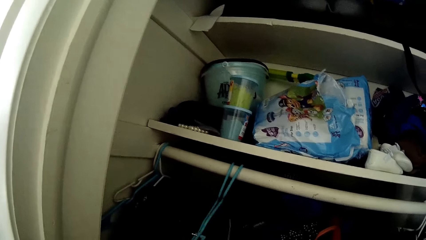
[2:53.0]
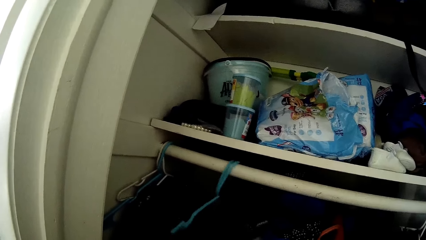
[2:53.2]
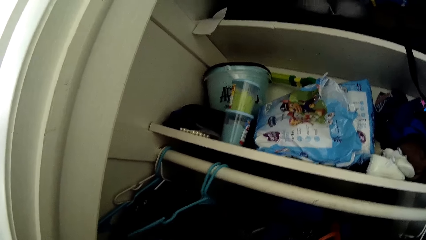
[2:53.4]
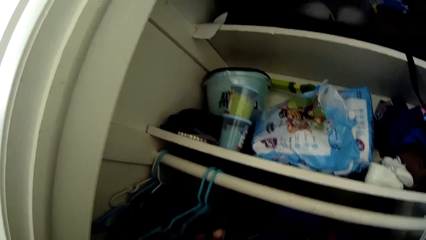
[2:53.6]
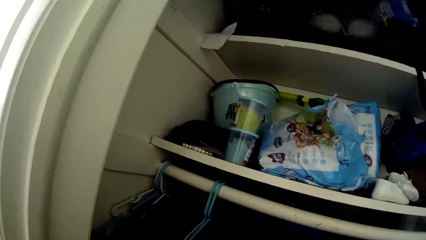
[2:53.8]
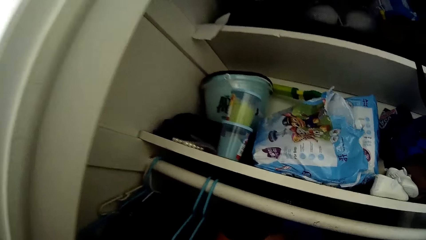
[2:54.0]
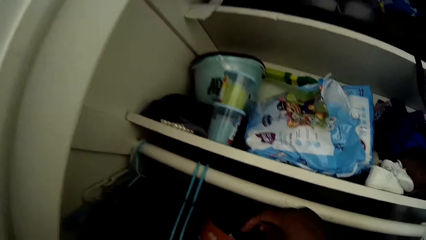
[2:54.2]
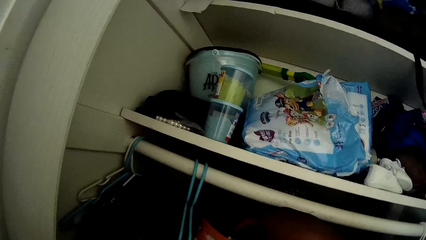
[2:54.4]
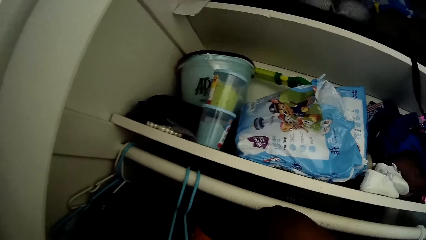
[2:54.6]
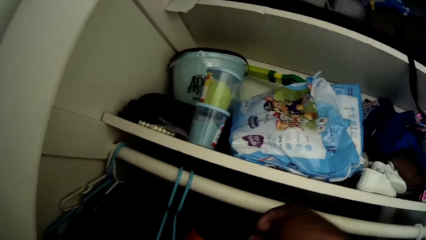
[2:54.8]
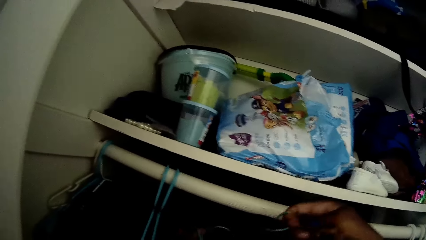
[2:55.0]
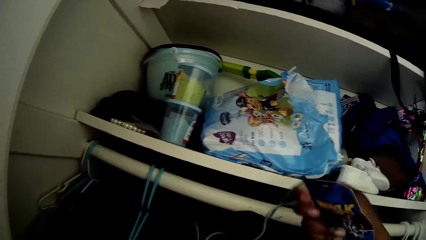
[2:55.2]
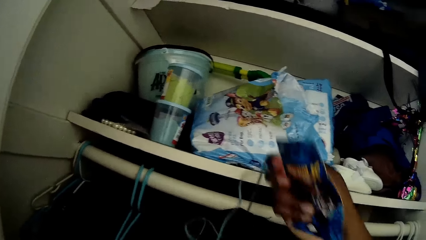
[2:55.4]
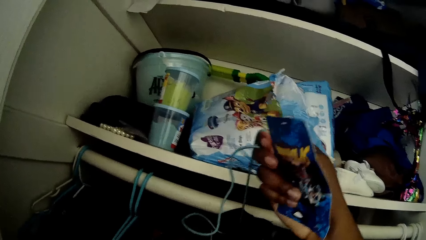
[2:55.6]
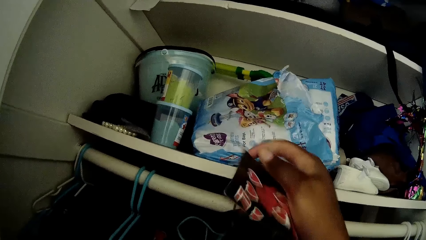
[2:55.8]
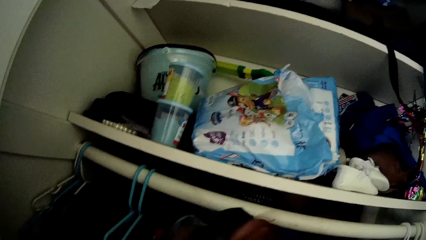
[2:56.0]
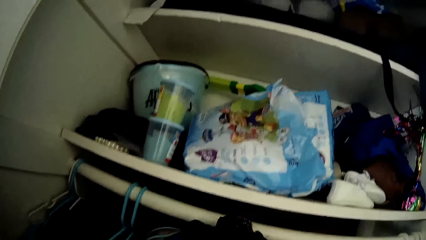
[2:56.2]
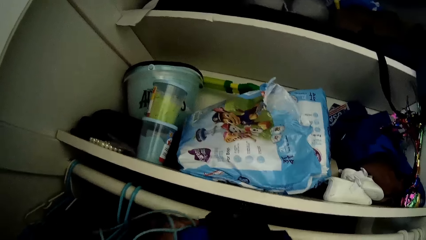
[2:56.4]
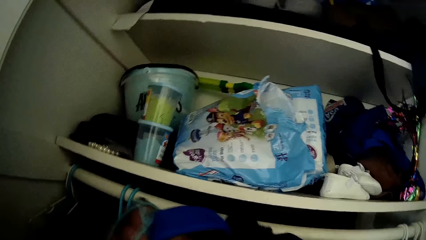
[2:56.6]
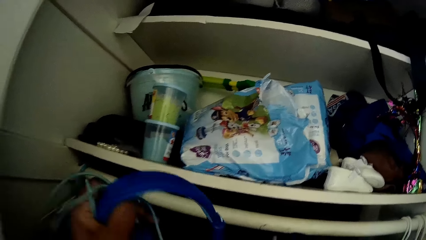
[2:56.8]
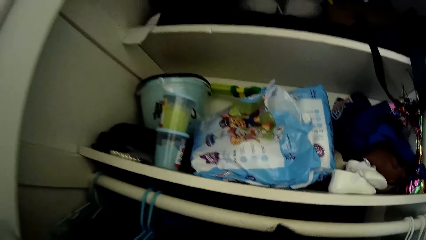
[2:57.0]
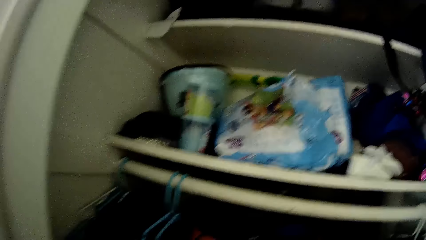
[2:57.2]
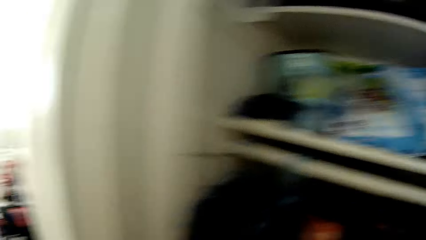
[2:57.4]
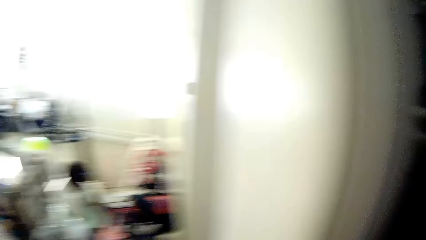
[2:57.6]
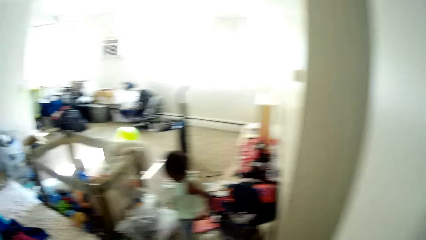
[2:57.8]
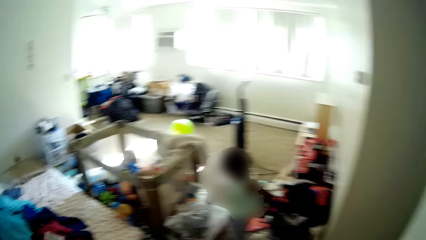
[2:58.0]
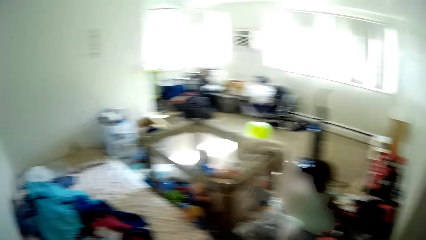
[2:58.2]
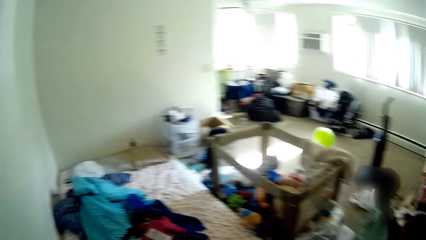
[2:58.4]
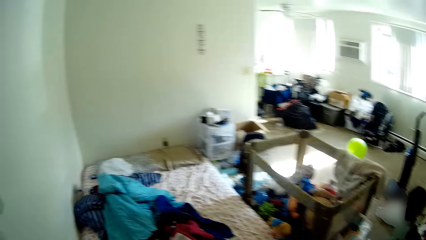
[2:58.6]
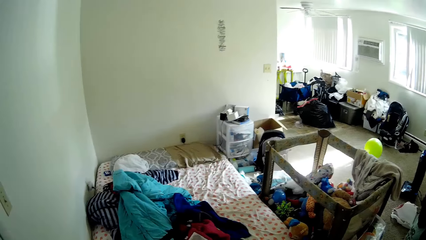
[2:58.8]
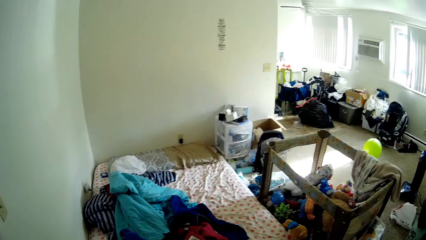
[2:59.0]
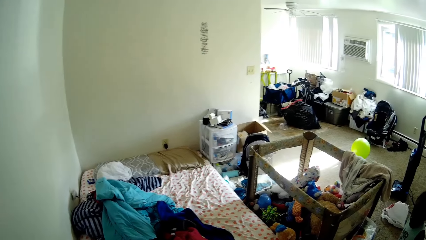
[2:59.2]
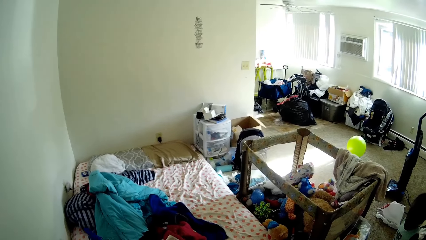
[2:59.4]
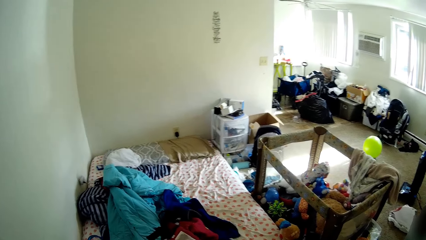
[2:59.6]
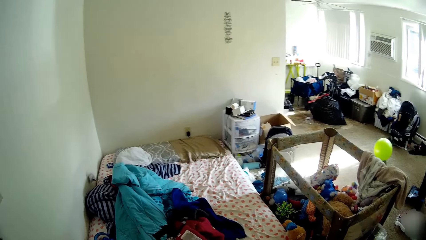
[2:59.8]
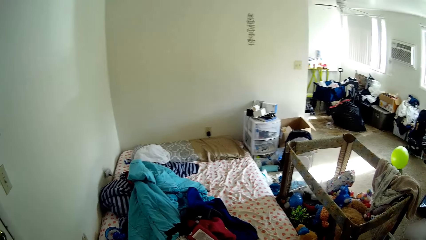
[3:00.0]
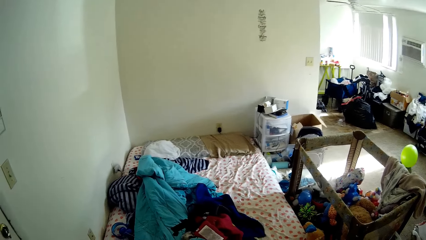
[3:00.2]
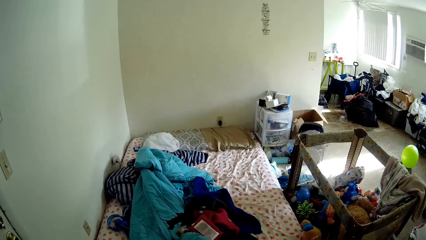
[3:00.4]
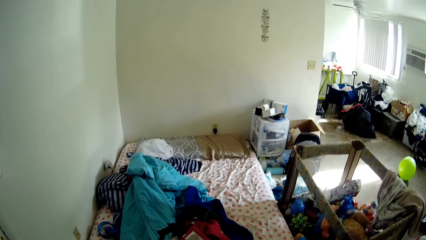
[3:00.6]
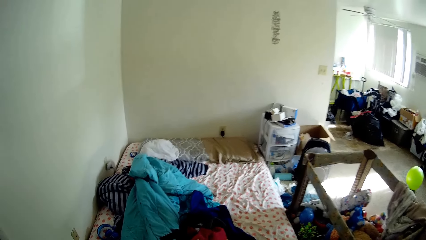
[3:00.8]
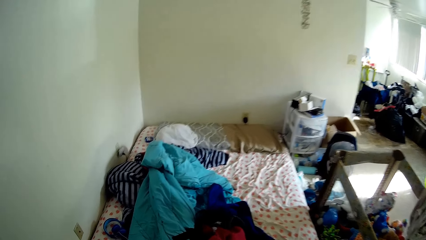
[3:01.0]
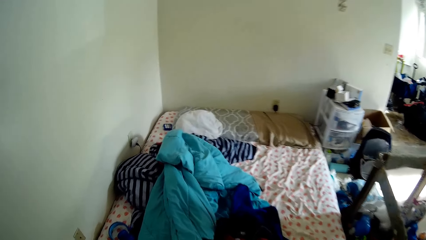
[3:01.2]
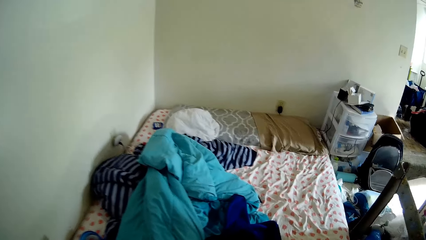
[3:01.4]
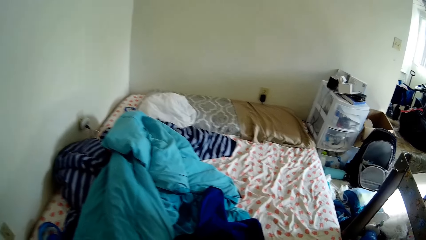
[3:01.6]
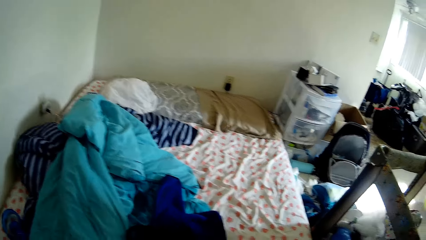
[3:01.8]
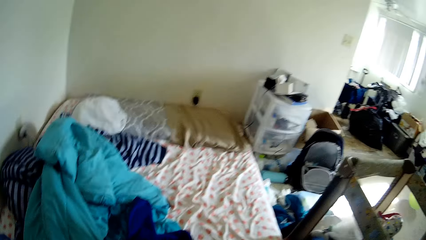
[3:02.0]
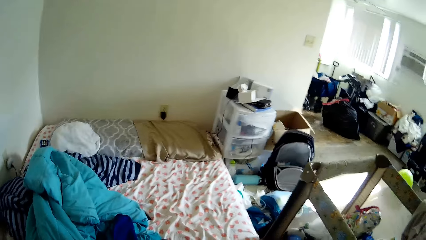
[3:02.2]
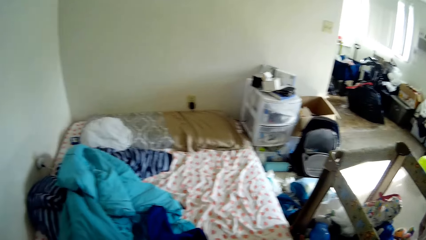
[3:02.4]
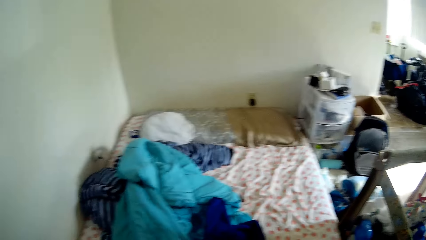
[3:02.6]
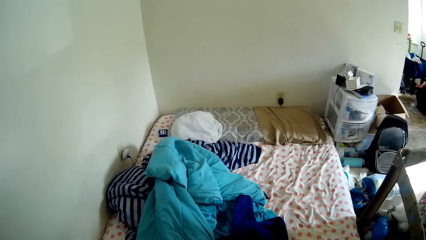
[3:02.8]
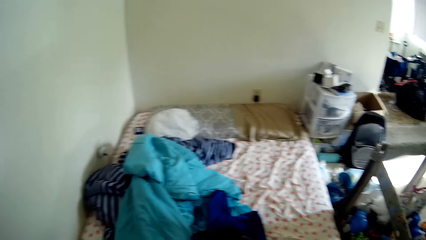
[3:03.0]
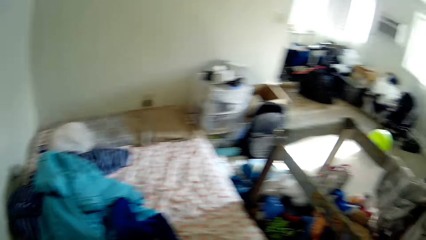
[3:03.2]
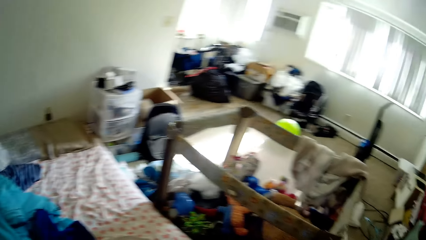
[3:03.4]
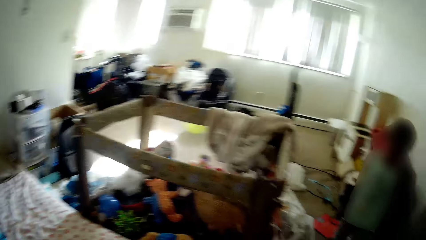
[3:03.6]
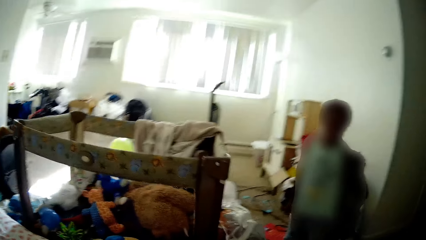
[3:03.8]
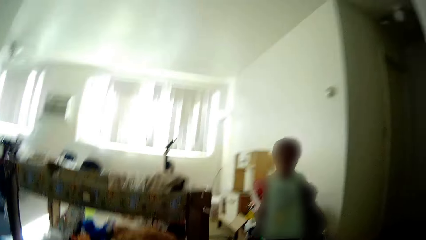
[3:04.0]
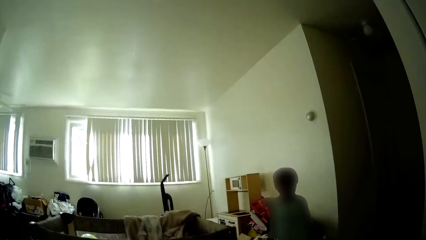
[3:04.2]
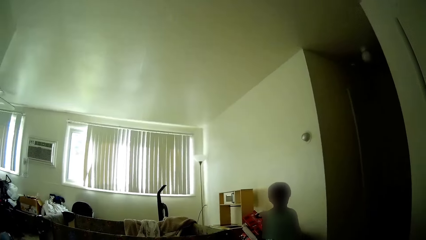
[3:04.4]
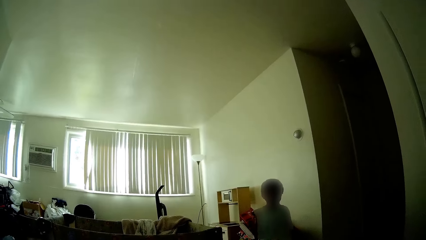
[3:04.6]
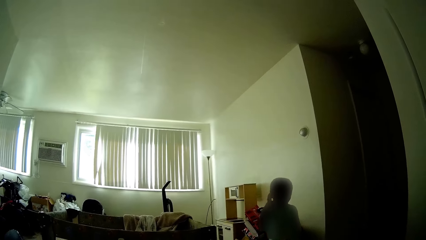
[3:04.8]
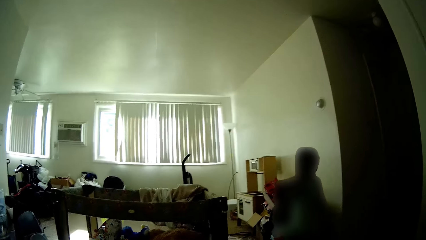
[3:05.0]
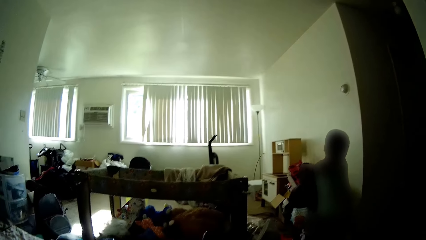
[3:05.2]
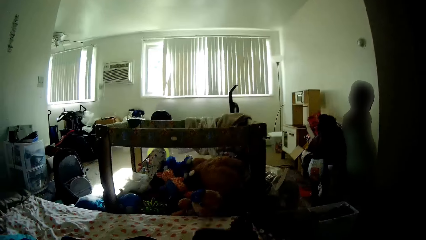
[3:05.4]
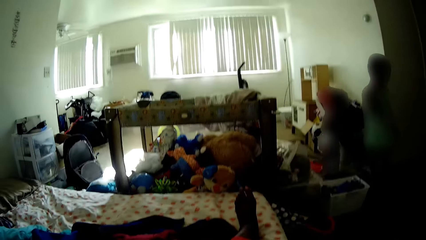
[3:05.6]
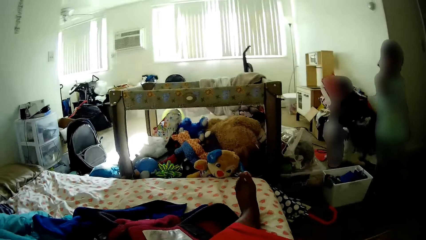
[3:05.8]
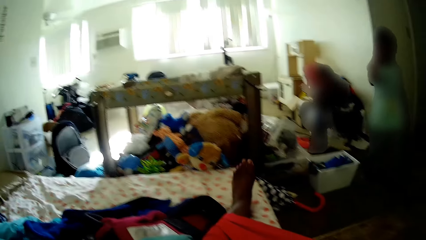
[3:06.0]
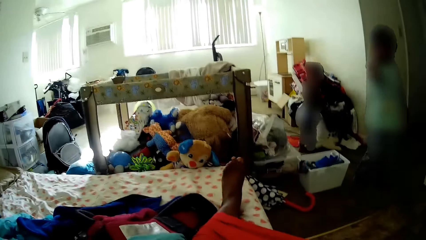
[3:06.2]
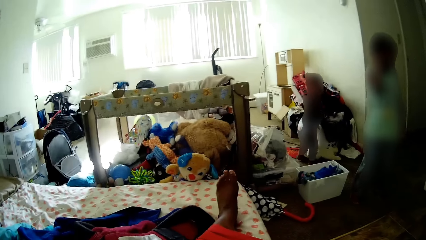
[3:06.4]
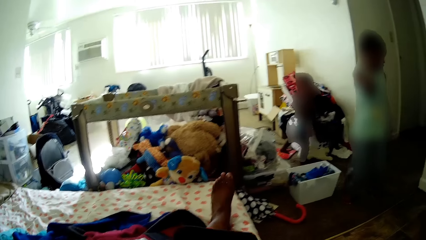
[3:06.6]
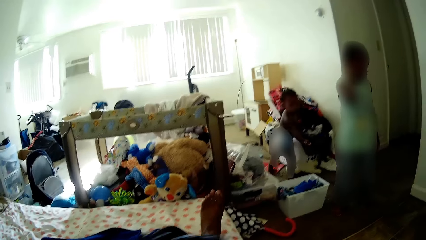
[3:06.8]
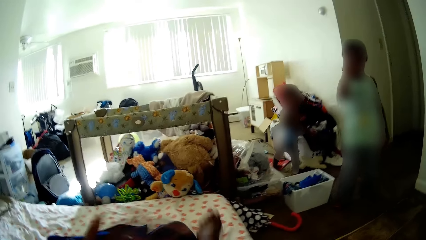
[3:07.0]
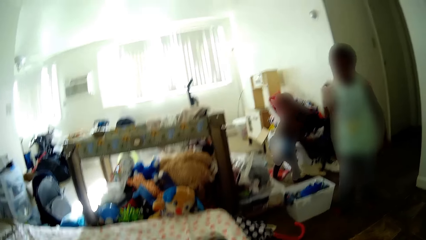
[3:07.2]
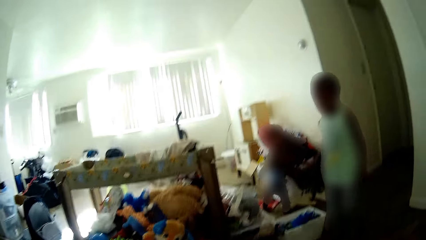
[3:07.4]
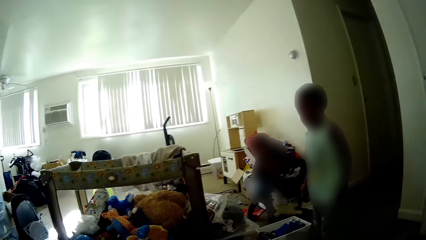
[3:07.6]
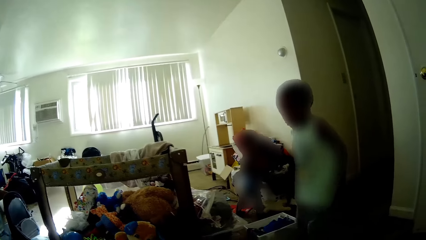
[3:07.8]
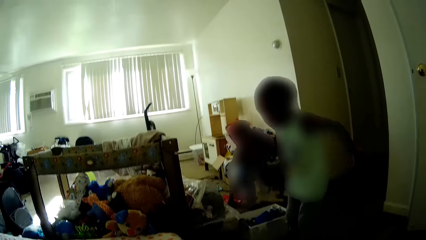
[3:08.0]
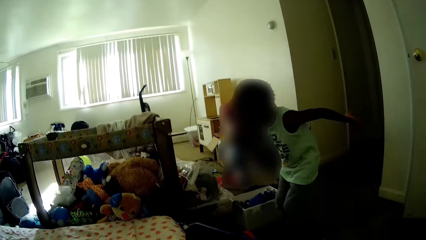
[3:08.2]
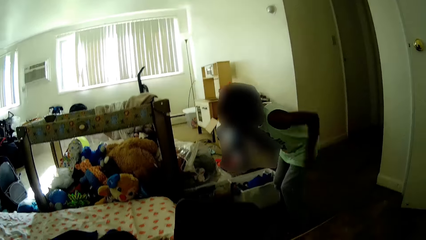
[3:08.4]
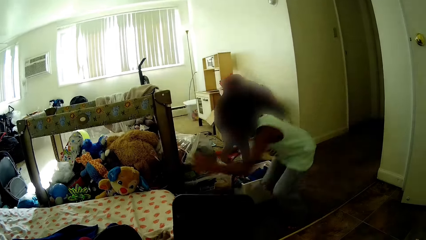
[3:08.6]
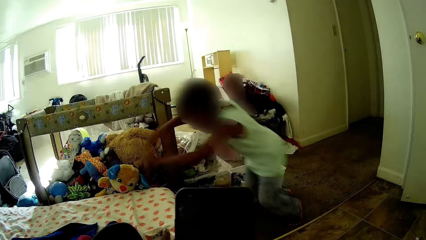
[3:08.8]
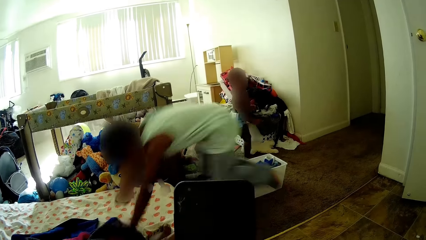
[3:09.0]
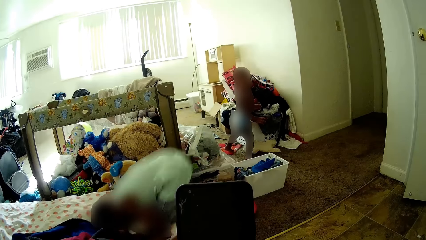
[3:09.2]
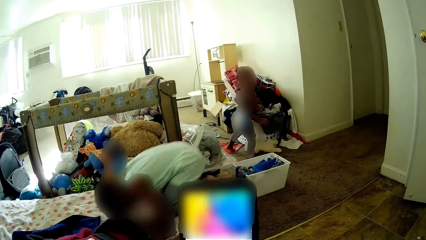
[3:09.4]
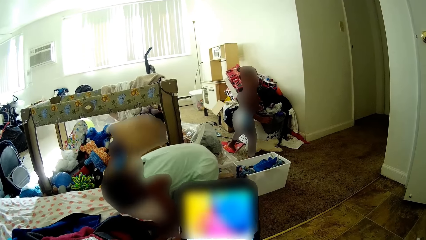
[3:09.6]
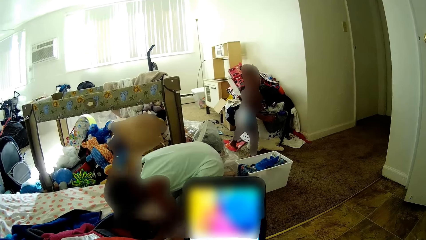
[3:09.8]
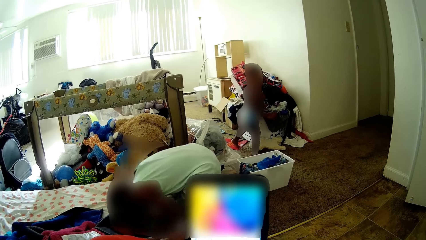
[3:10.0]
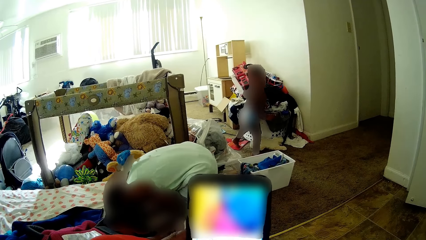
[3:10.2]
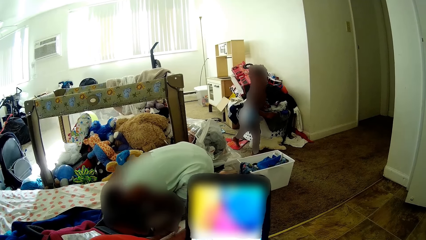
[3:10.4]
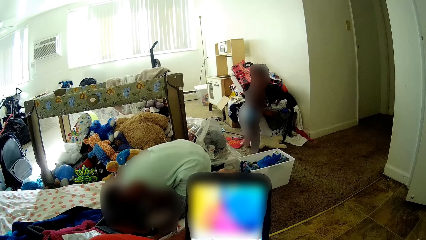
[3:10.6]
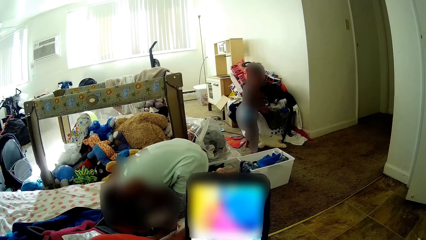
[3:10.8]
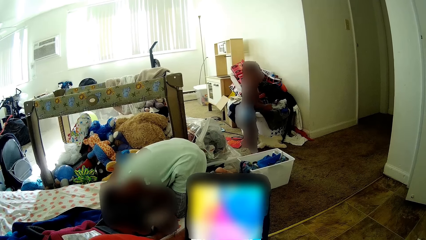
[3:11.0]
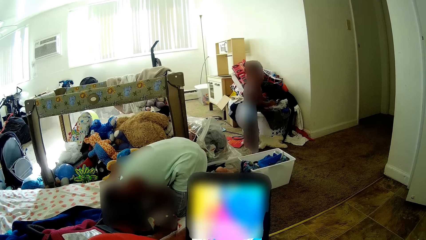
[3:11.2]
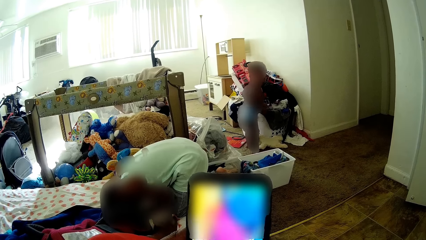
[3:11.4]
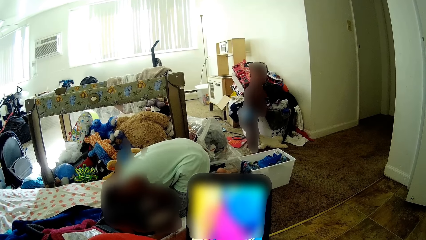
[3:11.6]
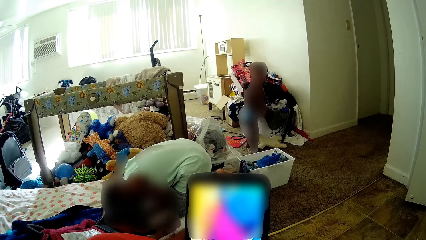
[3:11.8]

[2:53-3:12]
The camera wearer holds a tag in her right hand. She takes a cloth from the wardrobe. She removes a headset from the cupboard with her left hand. She throws the headset on a bed. She sits on the bed. The boy jumps on the bed. The camera wearer presses a phone.
